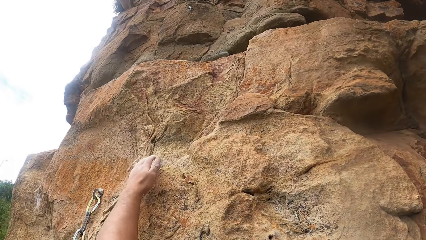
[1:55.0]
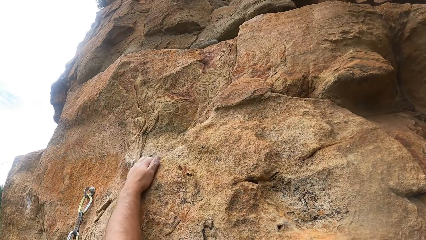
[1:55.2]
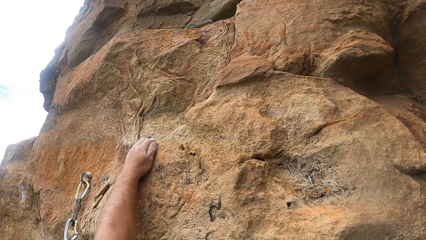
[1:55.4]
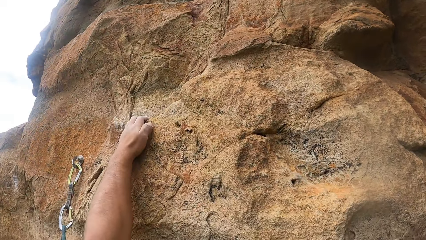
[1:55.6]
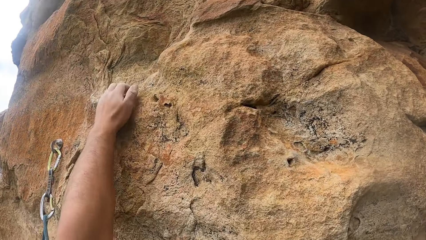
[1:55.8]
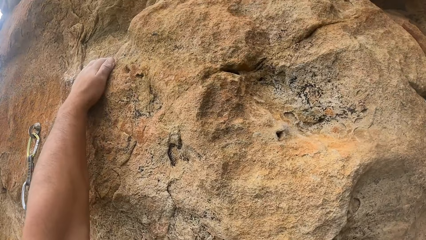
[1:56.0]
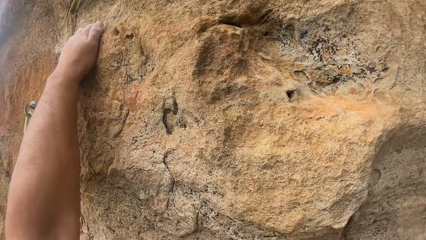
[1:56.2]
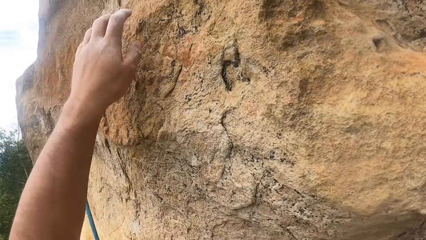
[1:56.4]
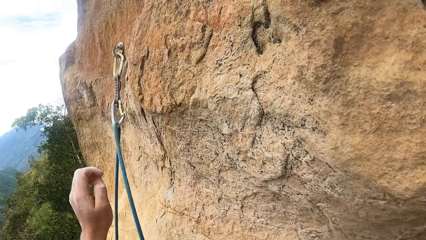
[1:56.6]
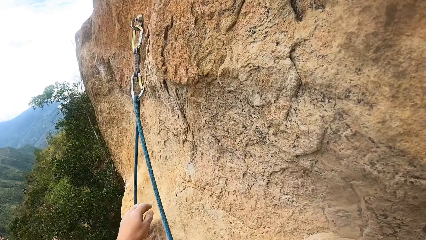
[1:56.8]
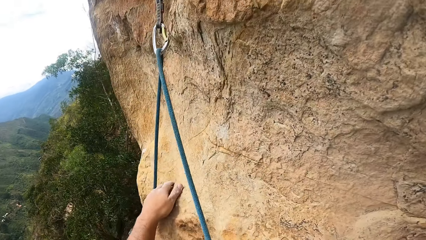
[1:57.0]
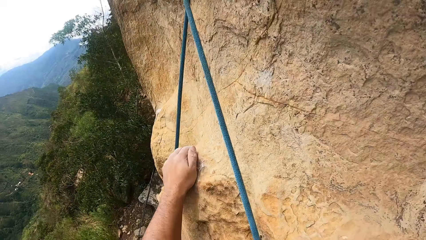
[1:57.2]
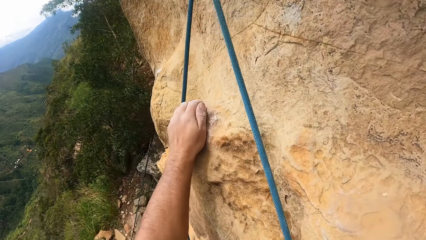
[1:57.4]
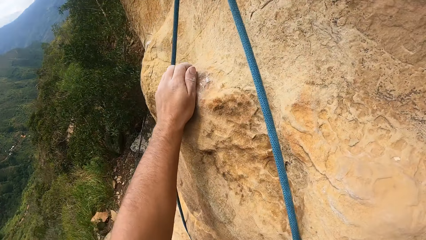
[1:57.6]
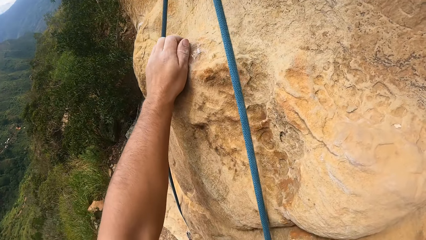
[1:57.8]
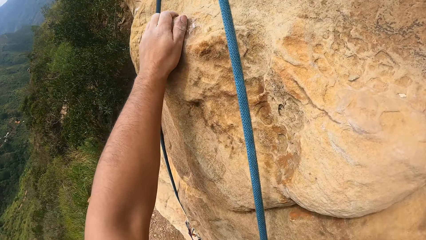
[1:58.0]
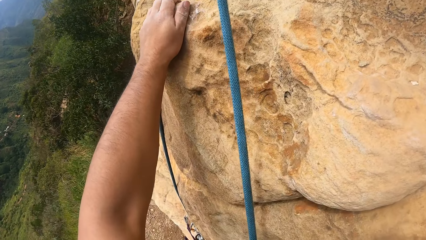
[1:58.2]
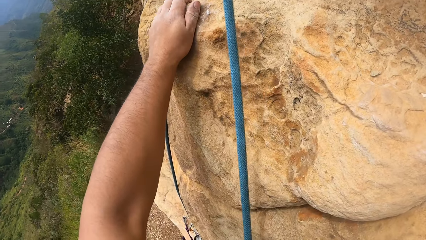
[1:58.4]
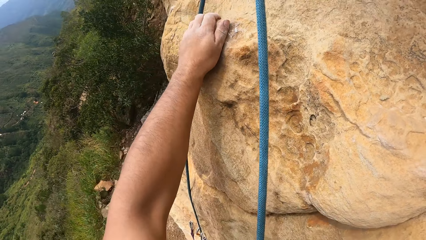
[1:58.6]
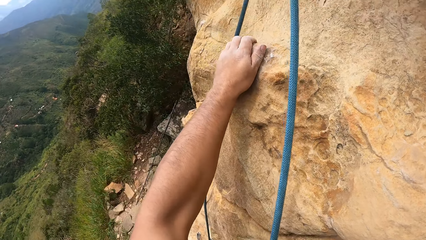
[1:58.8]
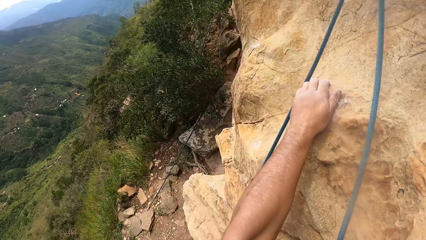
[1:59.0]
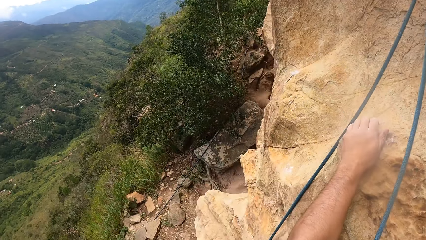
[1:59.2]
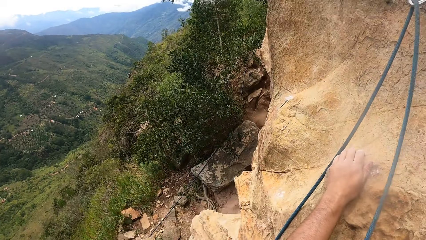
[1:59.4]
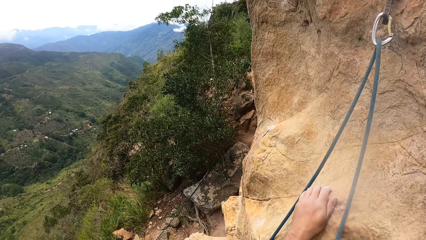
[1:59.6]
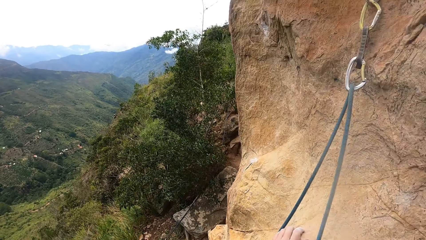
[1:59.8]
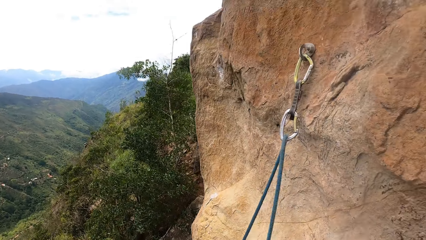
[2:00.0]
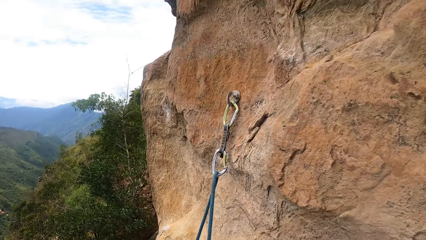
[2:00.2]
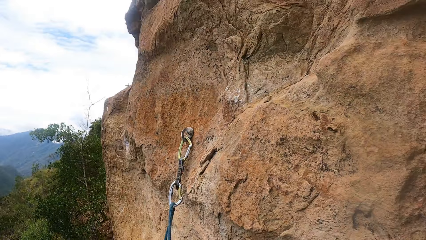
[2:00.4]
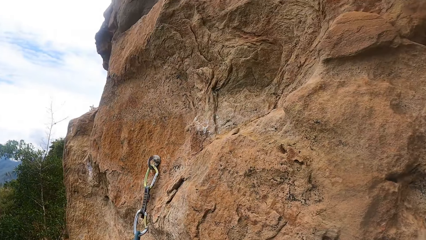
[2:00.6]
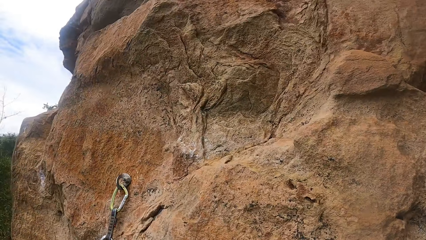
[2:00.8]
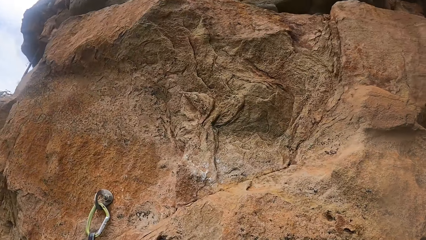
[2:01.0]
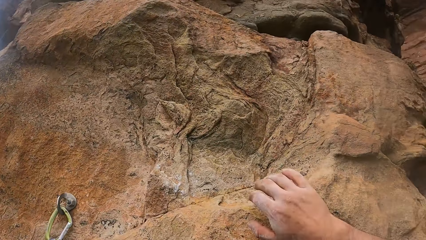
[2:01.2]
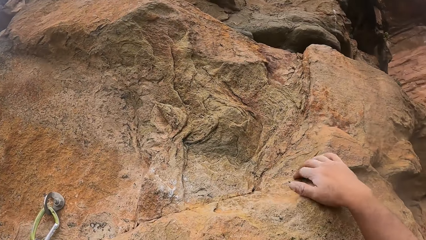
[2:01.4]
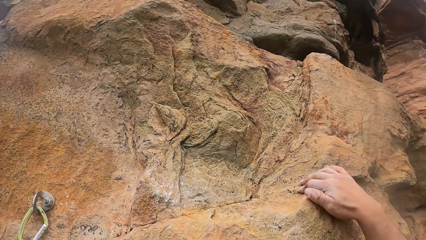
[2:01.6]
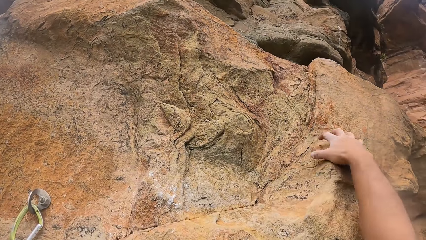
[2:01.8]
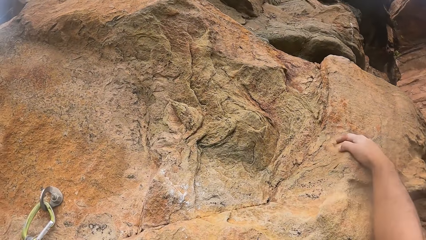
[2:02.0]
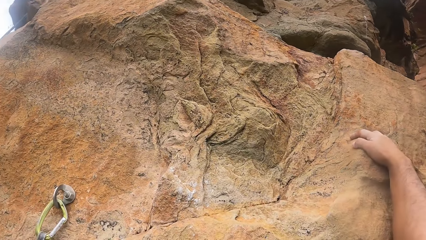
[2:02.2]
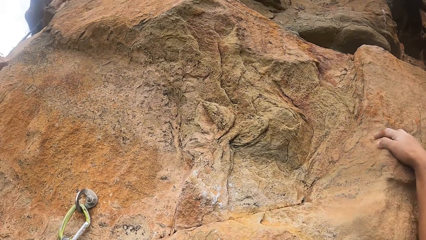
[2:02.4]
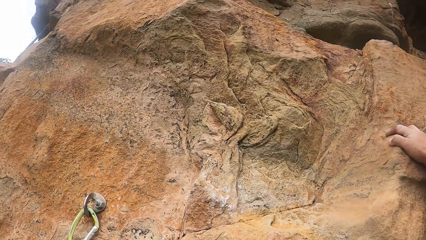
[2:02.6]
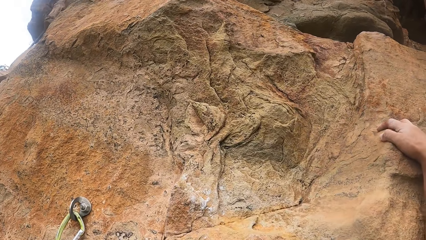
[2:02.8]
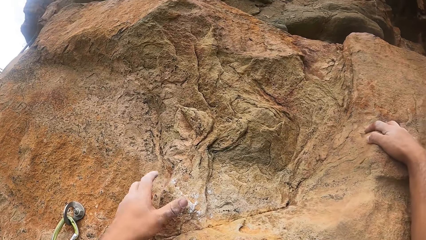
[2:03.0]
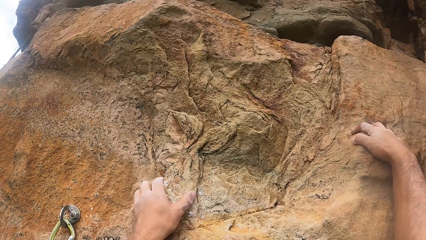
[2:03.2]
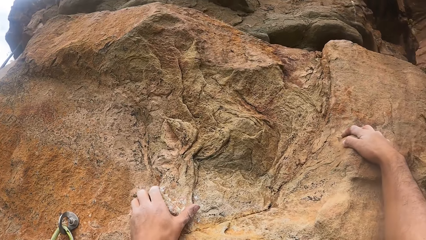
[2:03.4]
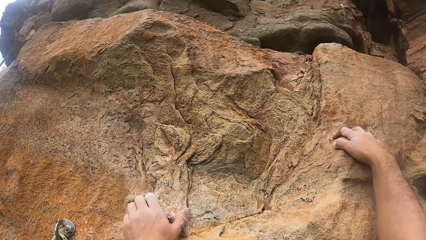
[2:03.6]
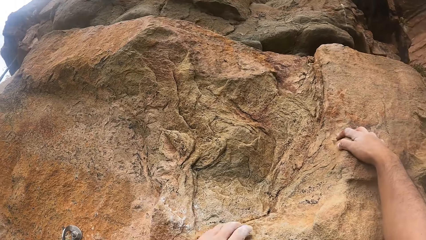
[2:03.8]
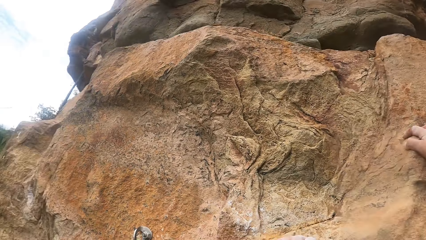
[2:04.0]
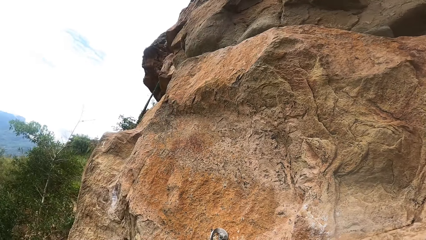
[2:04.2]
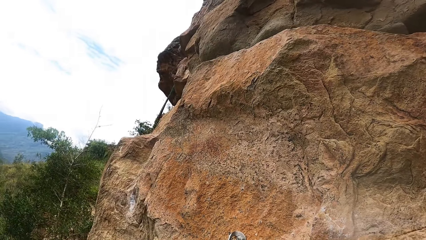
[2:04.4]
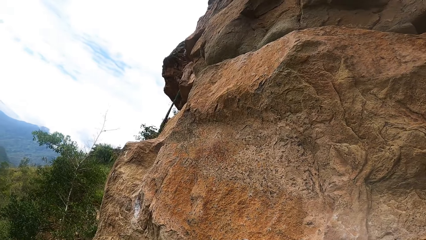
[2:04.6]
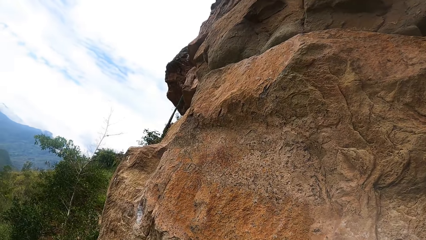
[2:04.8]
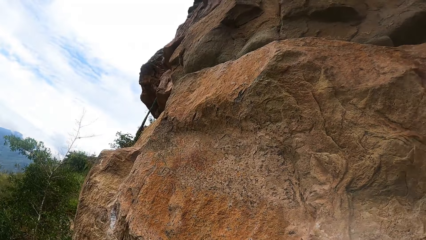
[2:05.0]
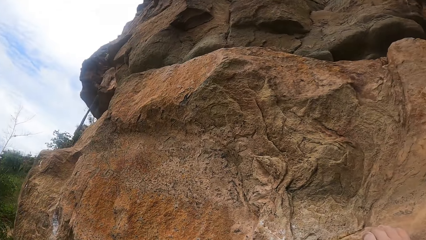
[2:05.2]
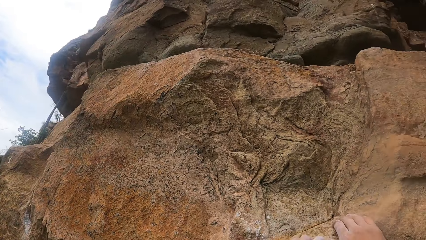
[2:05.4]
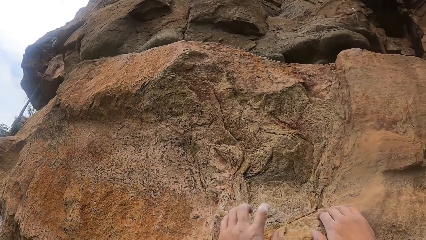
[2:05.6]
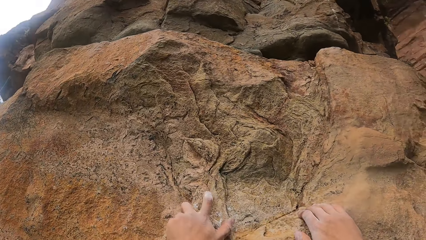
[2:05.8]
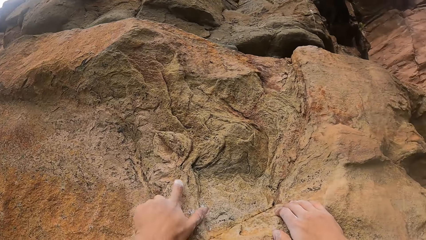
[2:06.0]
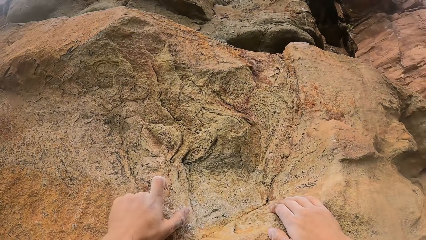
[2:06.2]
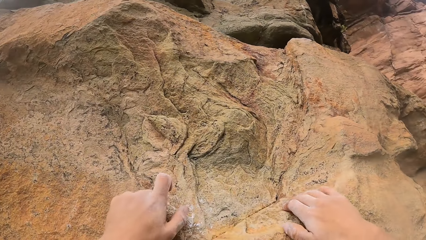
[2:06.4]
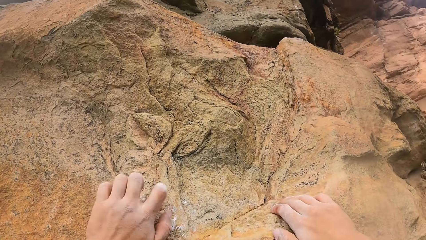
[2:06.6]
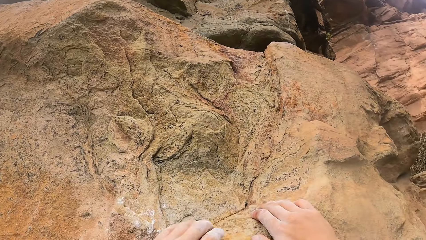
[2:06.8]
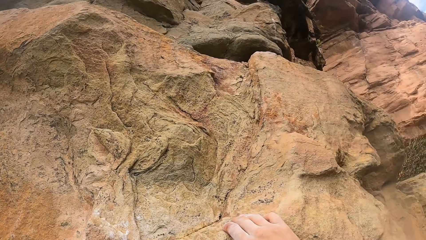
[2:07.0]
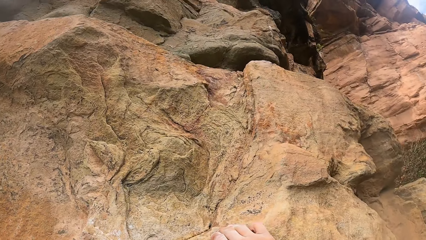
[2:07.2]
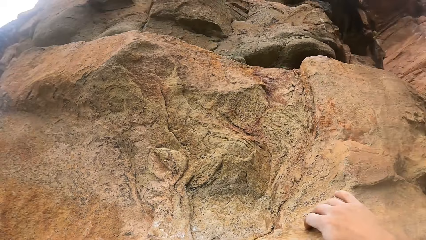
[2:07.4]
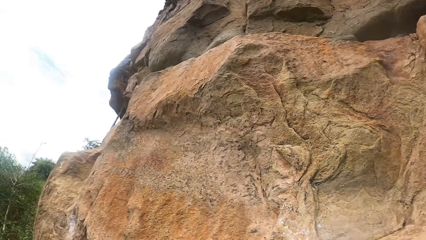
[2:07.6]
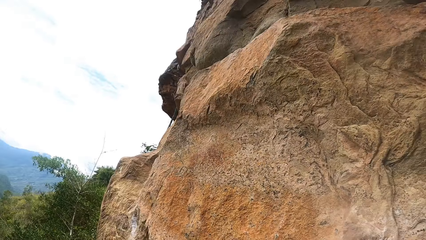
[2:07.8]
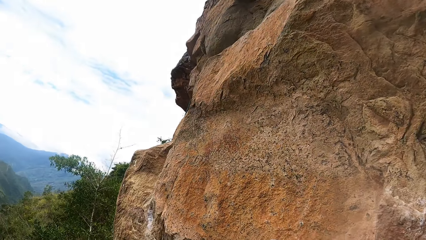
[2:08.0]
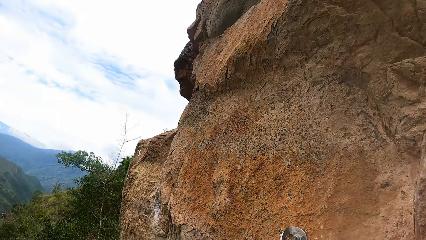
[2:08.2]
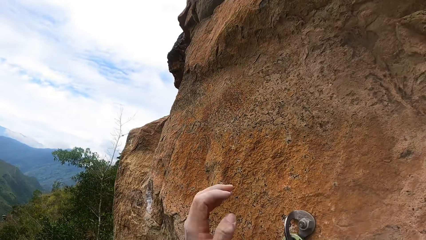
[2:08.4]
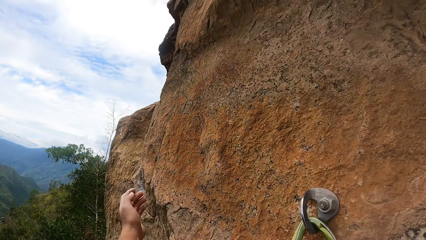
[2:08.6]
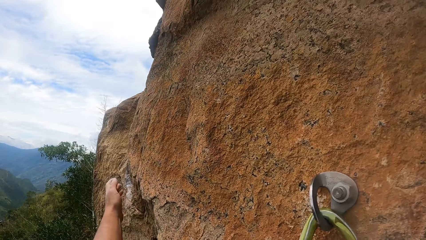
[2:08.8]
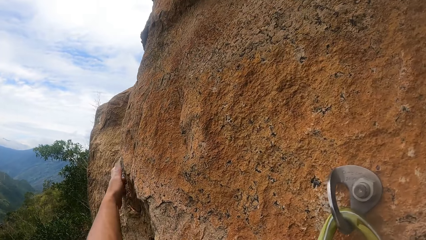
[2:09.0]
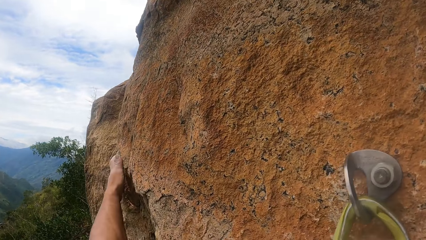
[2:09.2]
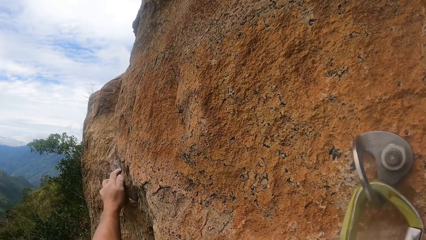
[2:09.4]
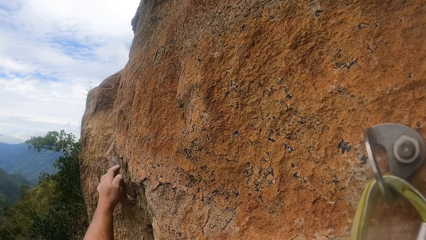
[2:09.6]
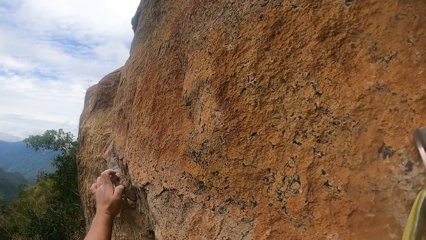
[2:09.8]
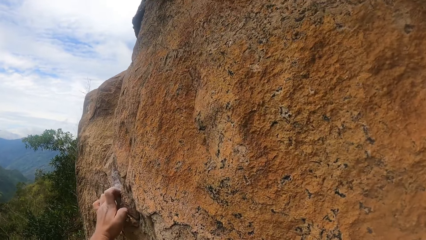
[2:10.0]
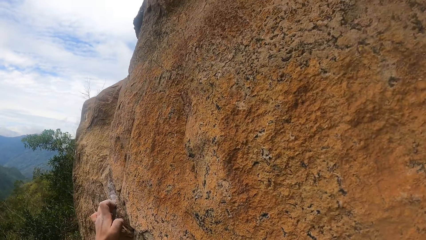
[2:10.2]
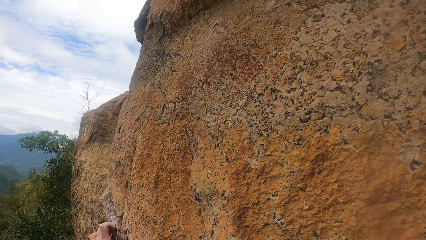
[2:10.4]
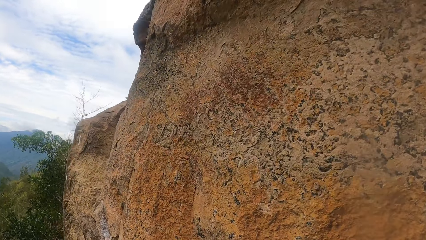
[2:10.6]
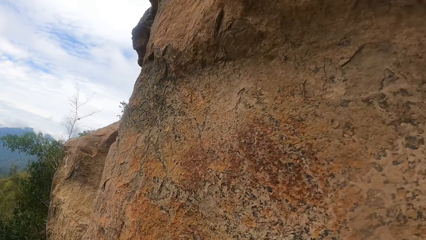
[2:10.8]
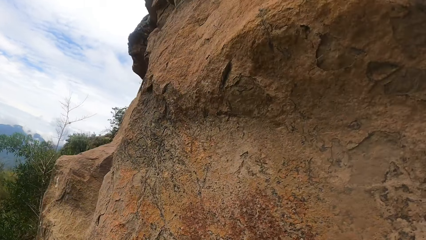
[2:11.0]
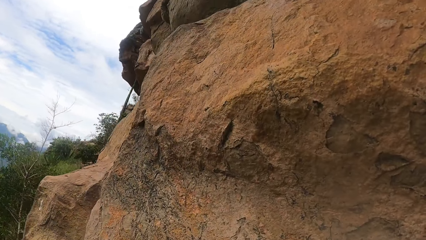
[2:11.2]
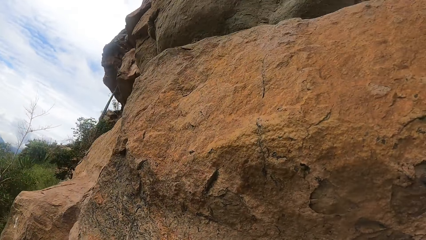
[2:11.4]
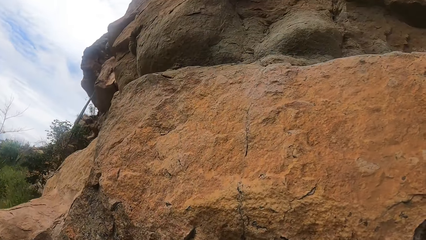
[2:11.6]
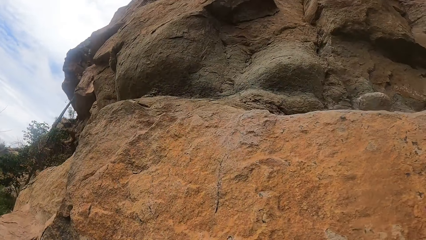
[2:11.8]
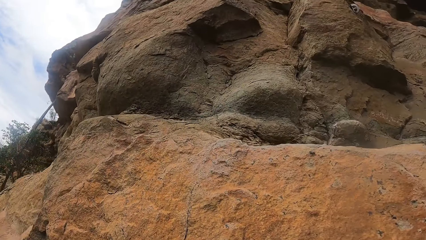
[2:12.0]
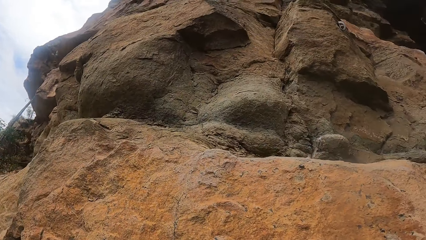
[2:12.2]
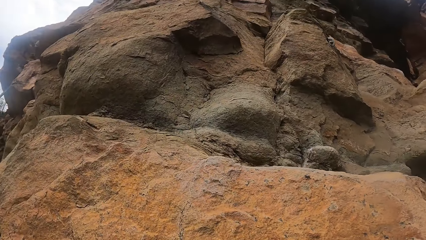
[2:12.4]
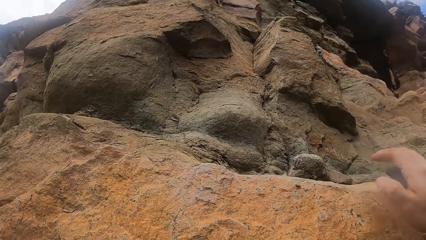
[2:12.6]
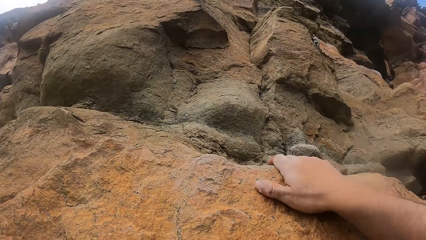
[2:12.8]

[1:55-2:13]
The camera wearer grasps a rock with the left hand. They look around. They hold the mountain wall. They look down around the rock. They look up the rock. They grasp the rock with the right hand. They look around. They grasp the rock with the left hand. They look away in the horizon. They look up the rock. They grasp the rock with the left hand. They look around. They look up the rock.
